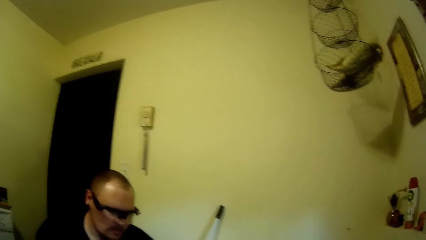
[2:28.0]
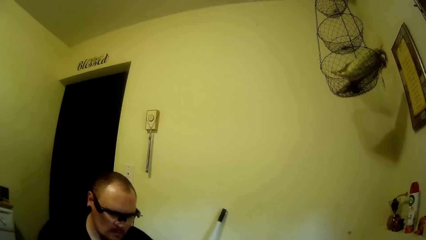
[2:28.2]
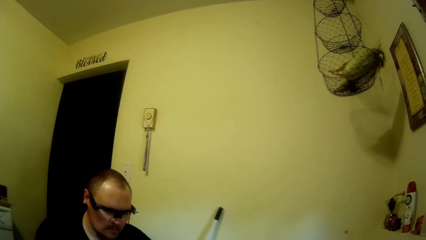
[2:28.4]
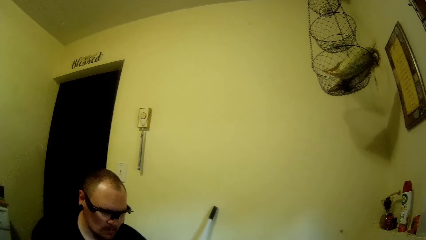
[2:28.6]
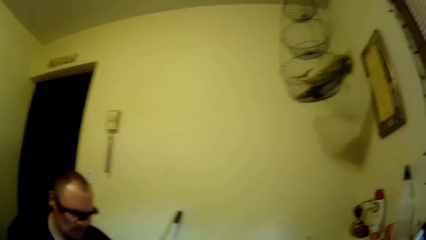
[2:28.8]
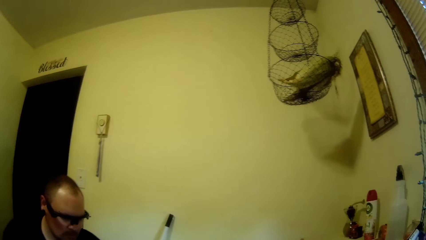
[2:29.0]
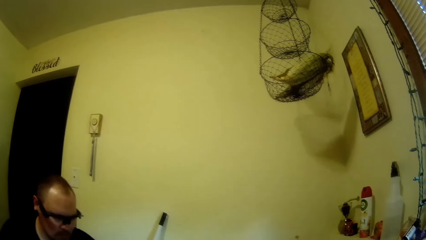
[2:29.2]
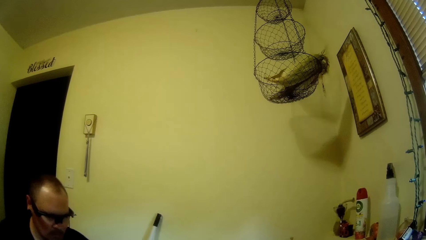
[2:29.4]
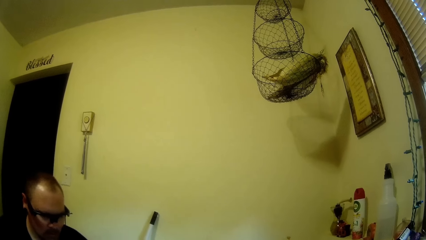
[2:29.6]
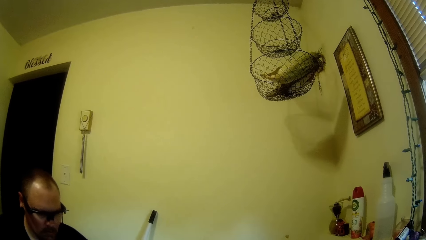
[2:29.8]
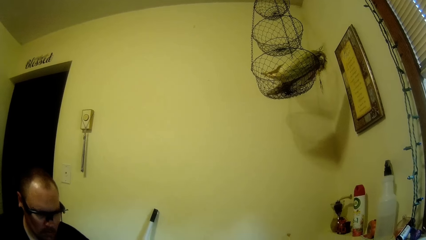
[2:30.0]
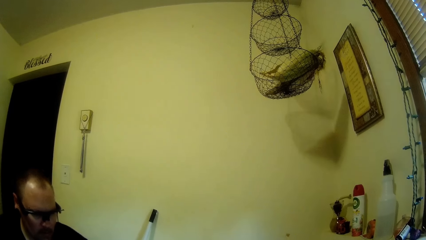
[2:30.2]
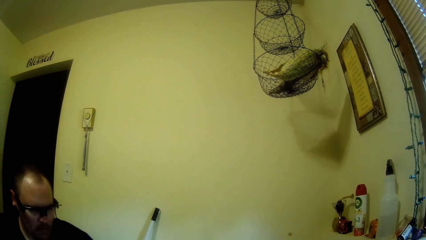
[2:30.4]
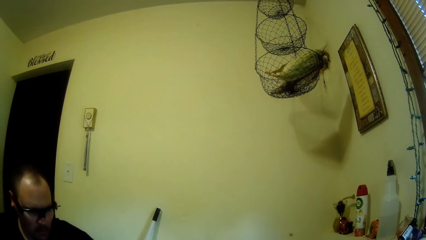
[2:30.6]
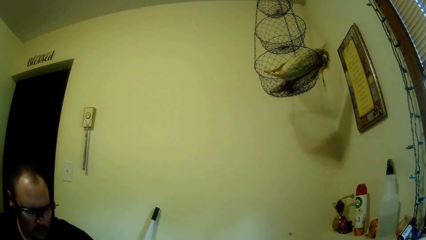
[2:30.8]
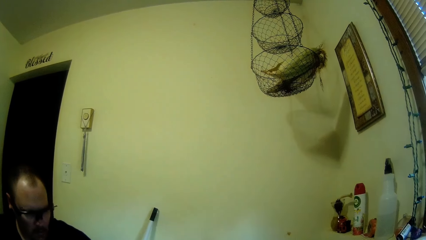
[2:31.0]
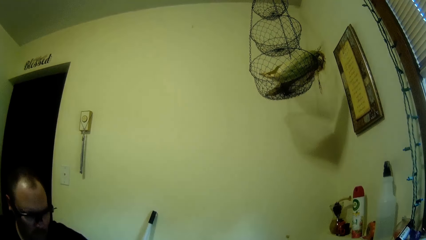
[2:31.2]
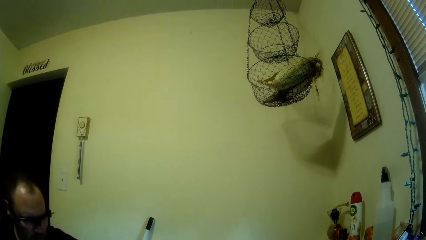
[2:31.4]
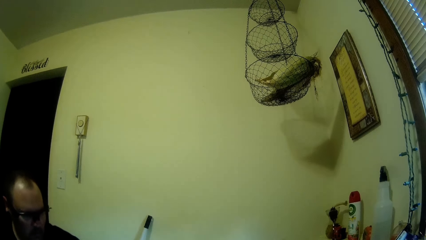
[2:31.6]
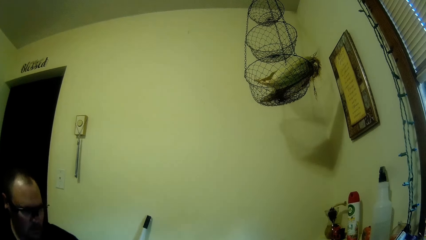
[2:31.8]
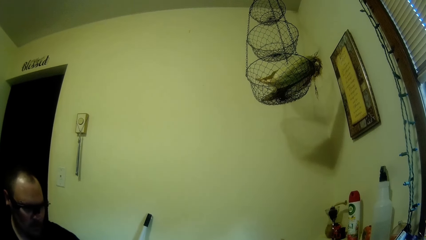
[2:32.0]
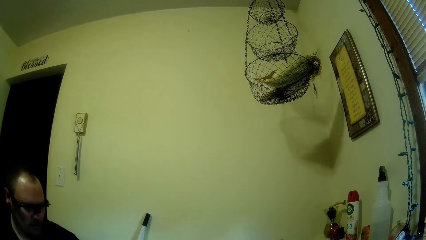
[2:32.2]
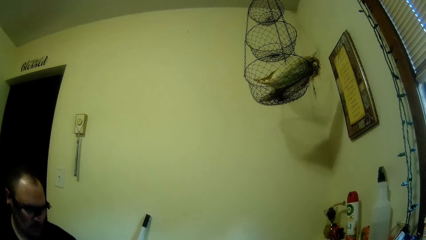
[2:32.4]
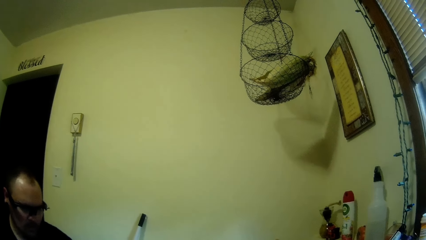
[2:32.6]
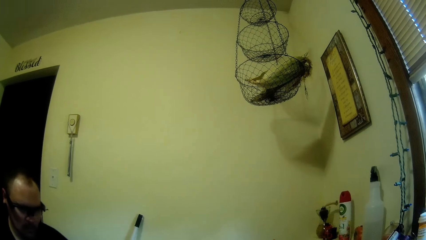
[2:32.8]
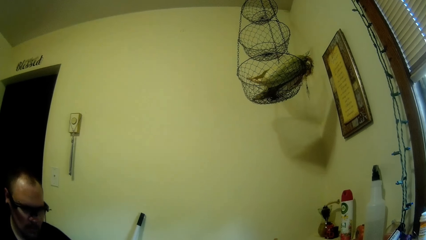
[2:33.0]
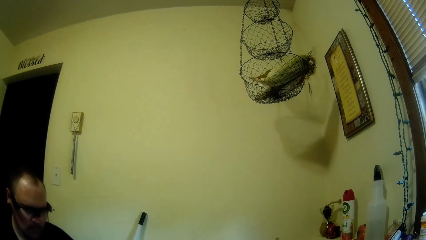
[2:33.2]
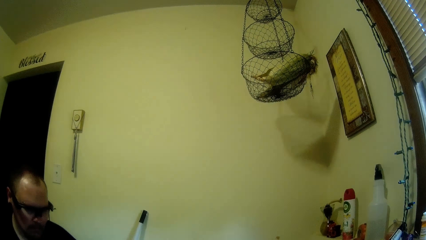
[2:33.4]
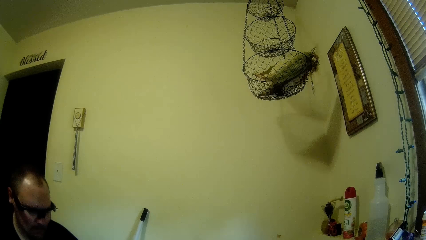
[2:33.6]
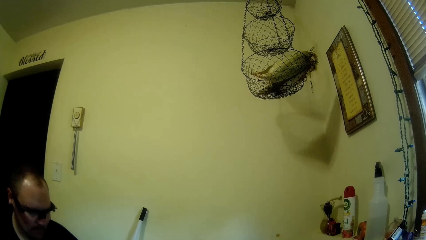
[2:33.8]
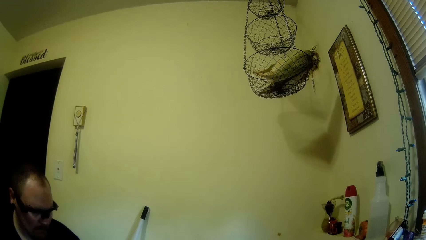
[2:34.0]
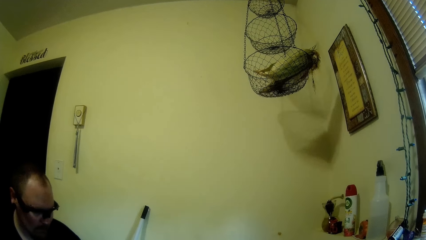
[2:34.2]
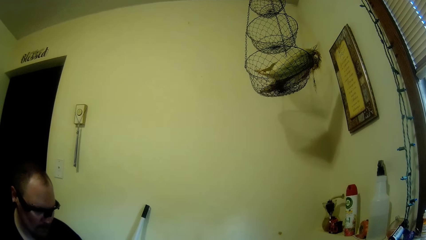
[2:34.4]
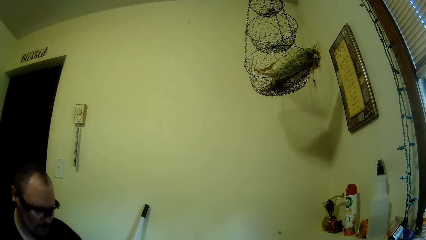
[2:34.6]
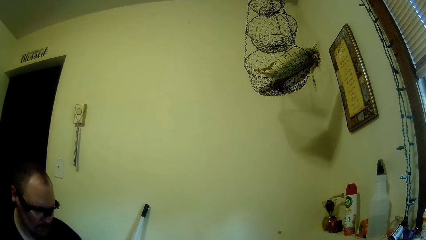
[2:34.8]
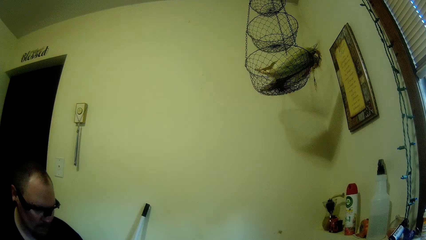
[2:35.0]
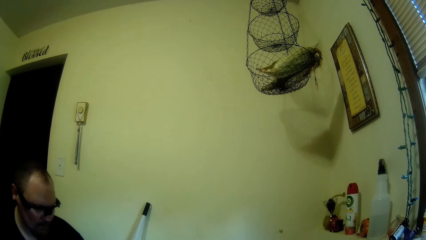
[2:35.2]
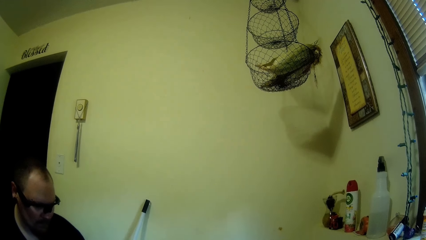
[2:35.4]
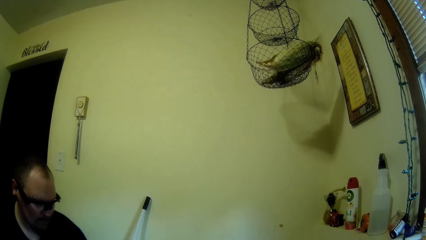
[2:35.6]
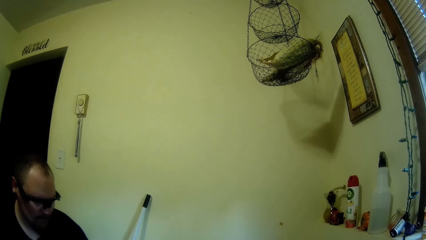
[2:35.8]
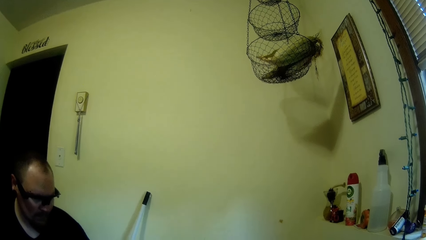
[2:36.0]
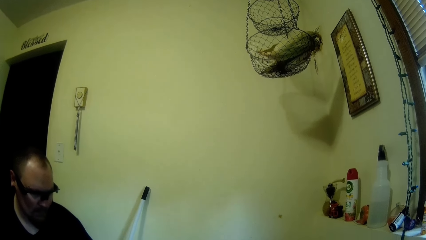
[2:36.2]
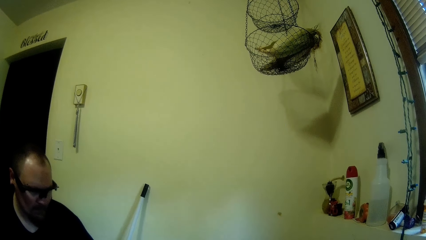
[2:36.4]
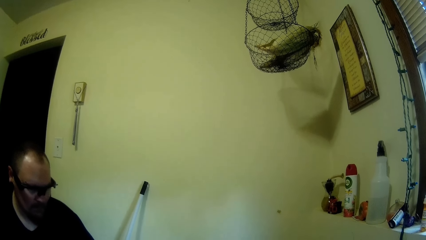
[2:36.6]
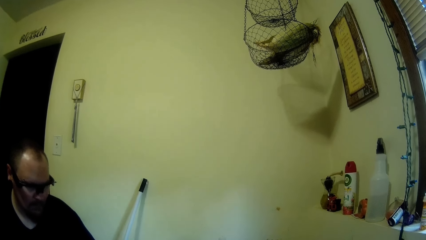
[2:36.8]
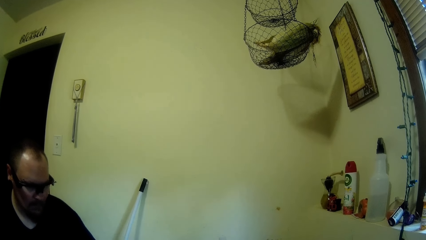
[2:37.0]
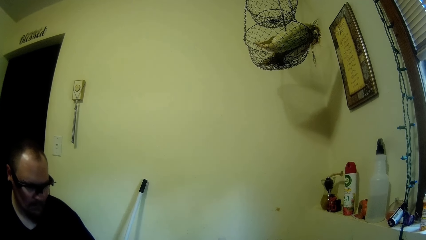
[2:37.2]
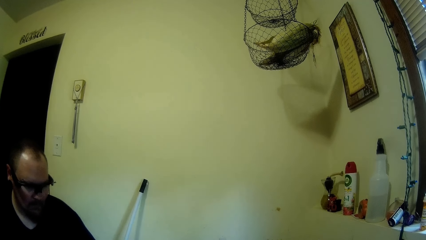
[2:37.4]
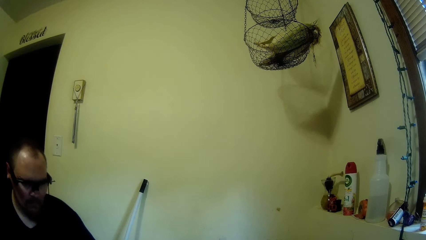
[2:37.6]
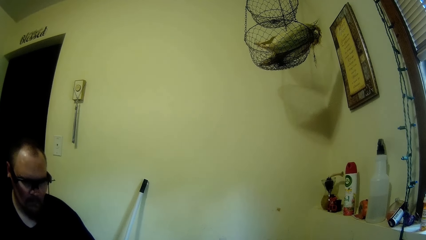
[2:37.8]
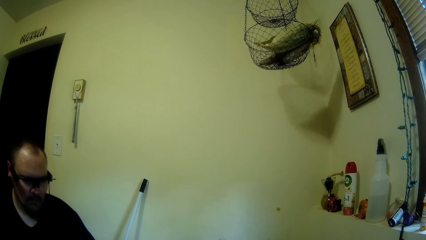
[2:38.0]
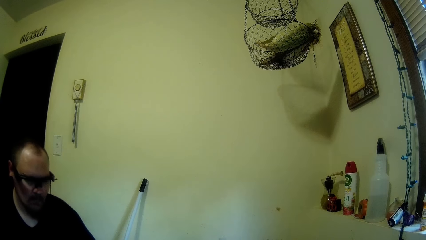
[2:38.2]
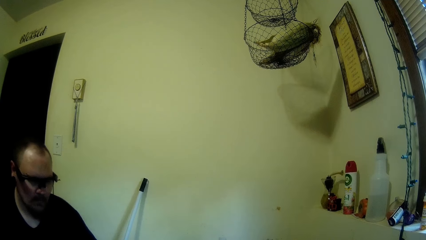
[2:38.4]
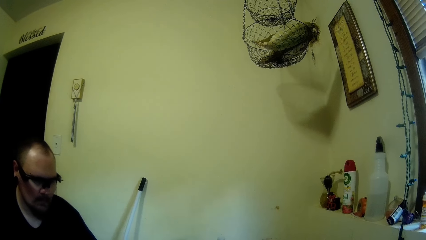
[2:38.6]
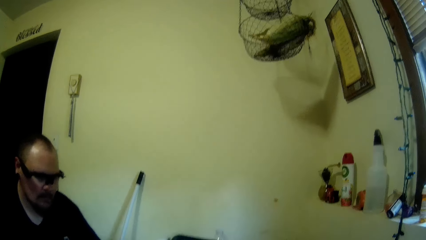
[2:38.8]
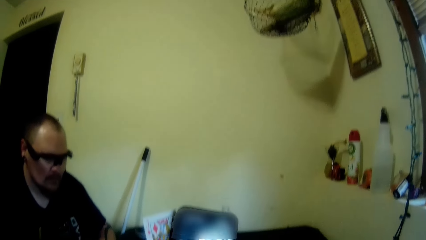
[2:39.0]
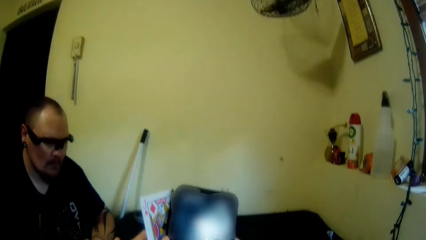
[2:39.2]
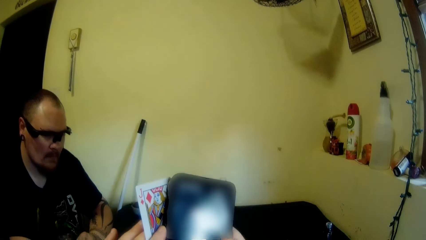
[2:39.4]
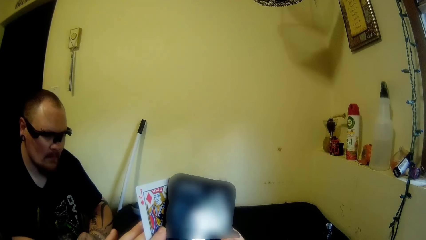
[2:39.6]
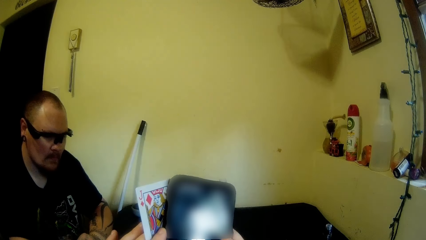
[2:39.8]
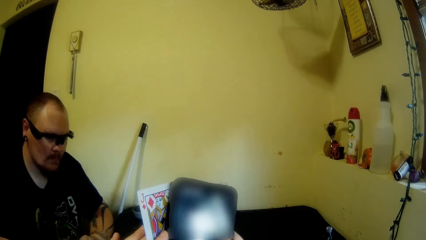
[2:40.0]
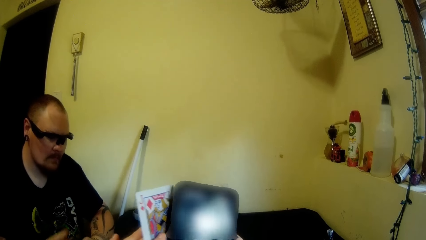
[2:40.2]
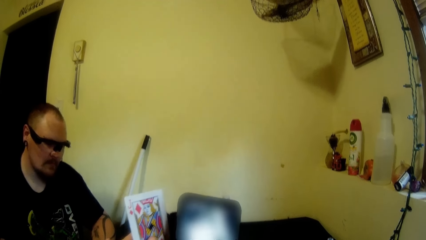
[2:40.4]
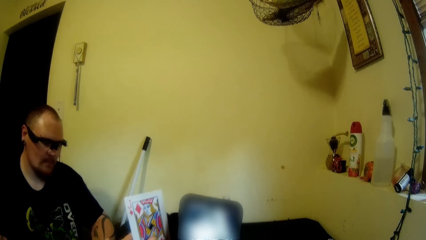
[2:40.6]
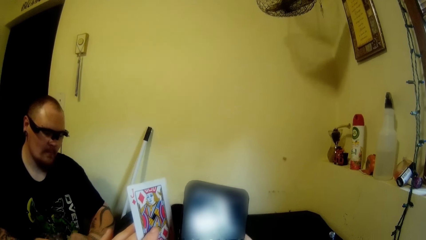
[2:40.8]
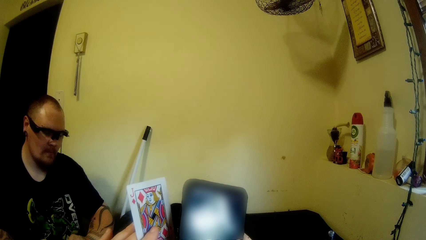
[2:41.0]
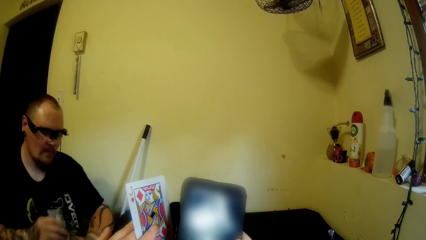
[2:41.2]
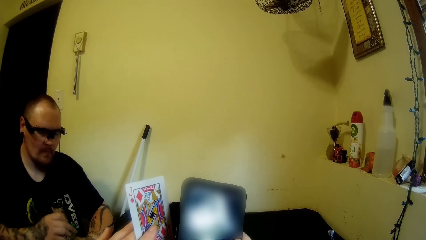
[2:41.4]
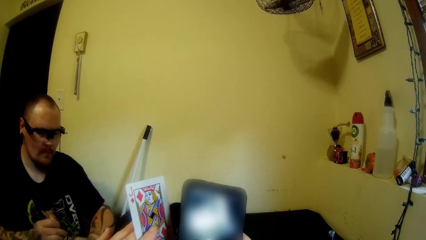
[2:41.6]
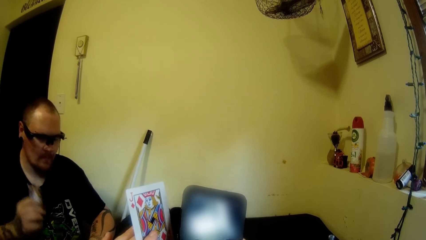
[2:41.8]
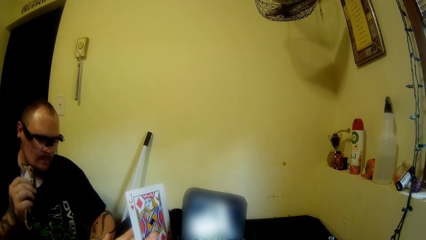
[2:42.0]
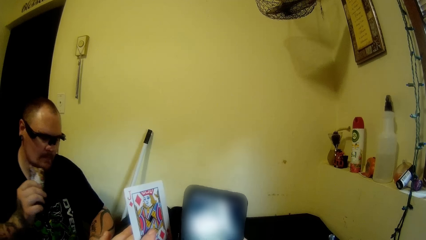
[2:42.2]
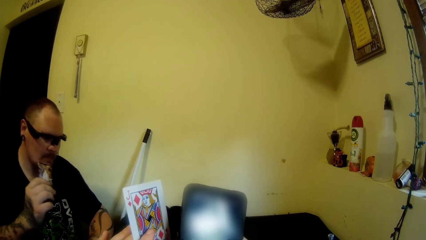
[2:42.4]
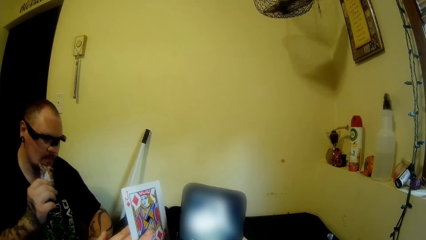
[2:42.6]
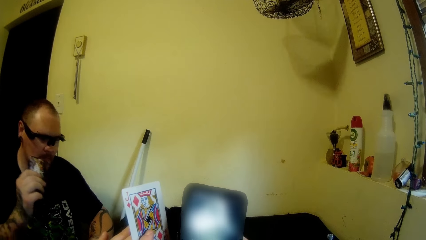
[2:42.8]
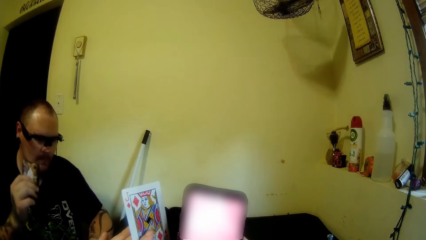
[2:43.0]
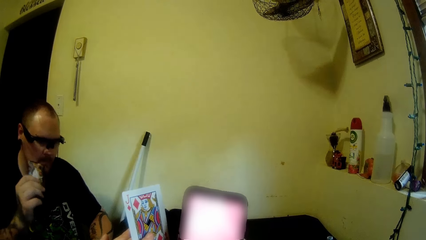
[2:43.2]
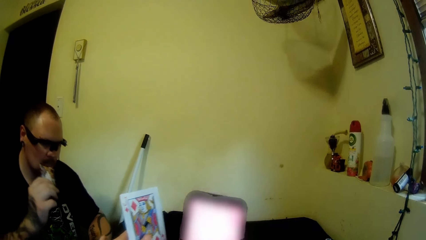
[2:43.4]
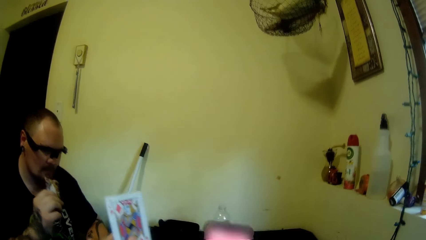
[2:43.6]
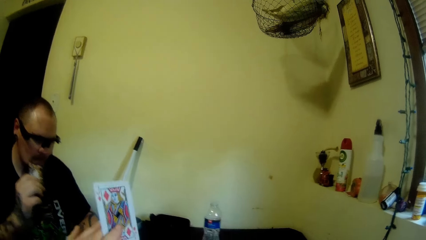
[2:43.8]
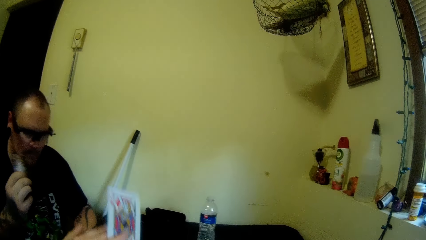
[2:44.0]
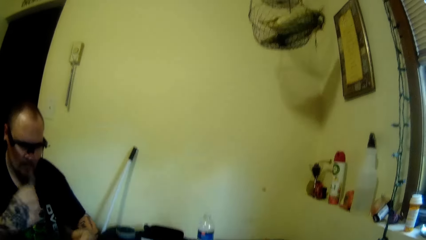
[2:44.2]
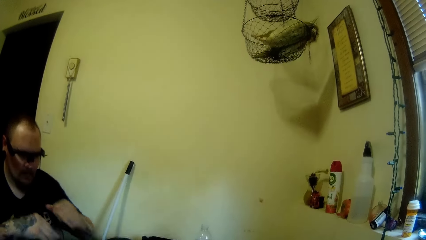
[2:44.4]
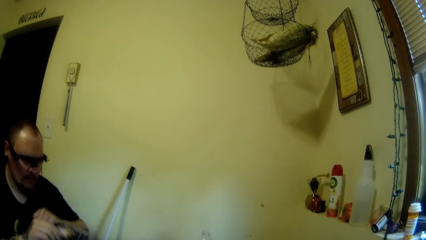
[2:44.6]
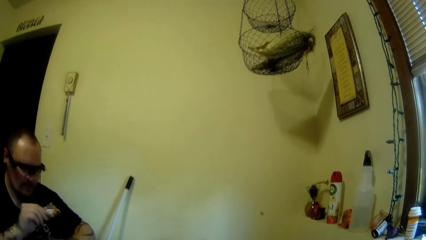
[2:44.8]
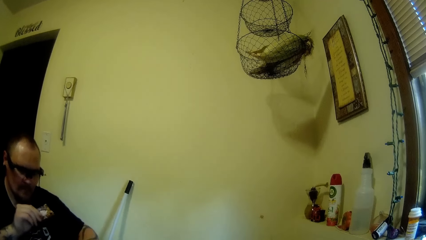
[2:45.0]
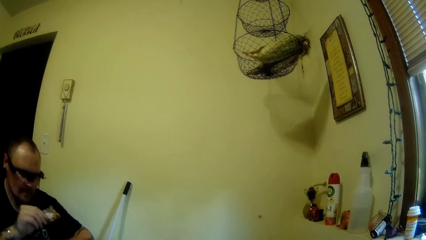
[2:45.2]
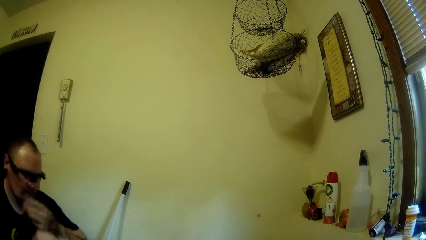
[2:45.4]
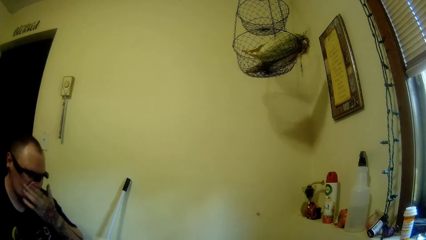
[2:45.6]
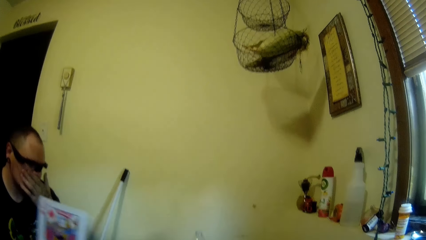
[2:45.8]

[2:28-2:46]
The camera wearer operates on her phone. A man holds a mobile phone. The camera wearer holds playing cards. The man dances. The camera wearer drops her phone on a table.
